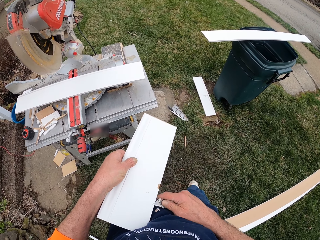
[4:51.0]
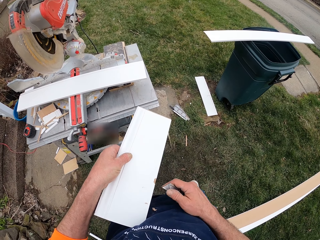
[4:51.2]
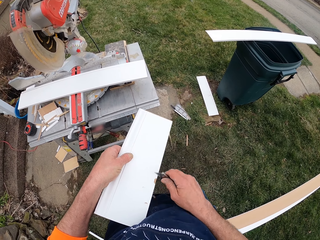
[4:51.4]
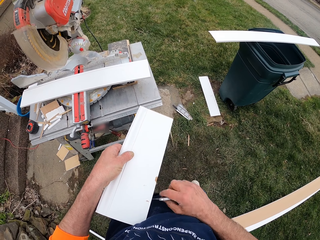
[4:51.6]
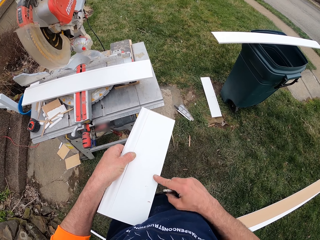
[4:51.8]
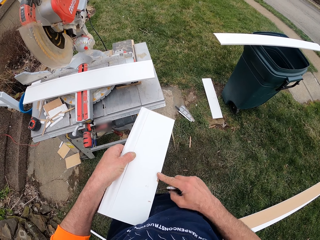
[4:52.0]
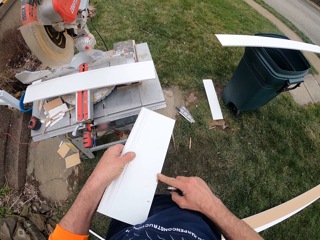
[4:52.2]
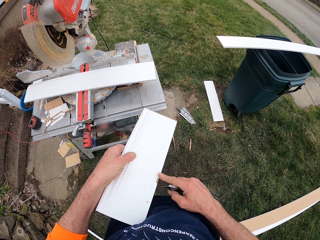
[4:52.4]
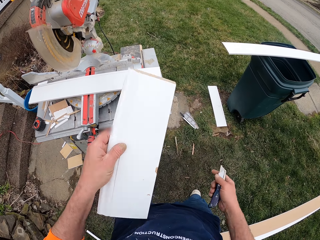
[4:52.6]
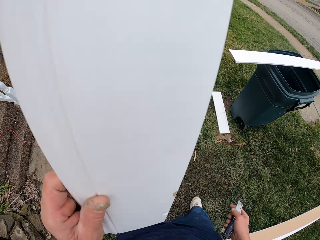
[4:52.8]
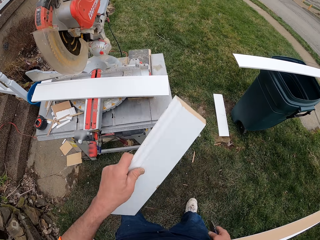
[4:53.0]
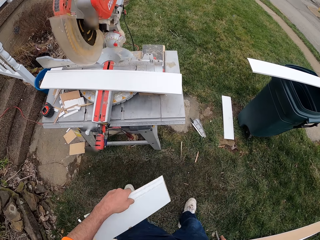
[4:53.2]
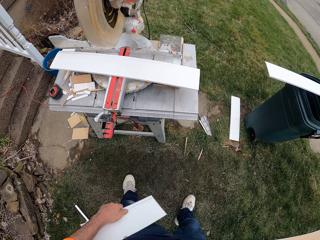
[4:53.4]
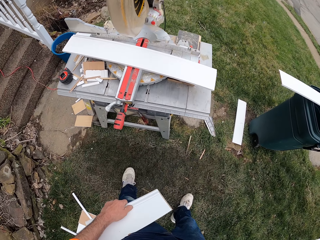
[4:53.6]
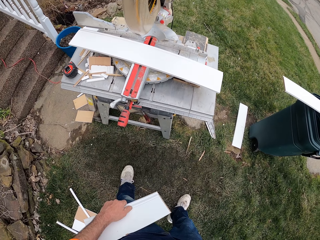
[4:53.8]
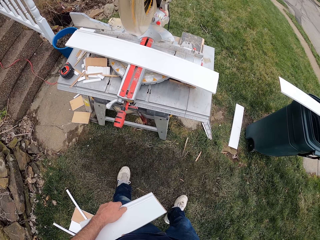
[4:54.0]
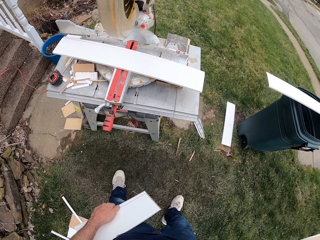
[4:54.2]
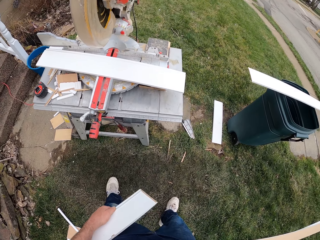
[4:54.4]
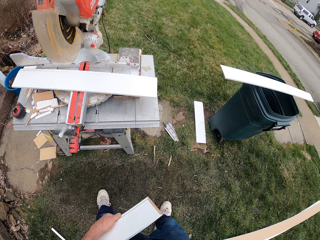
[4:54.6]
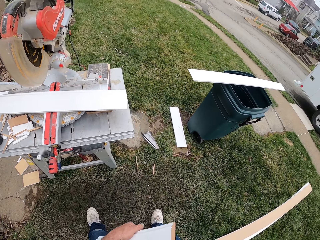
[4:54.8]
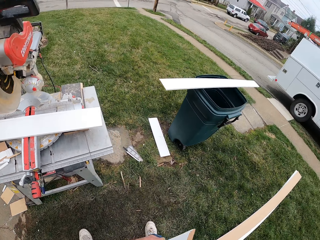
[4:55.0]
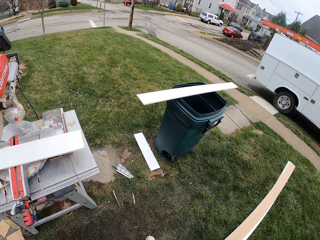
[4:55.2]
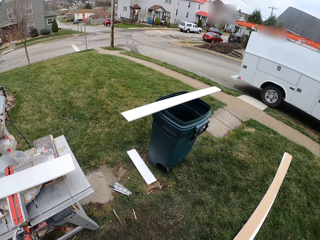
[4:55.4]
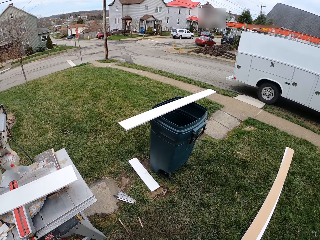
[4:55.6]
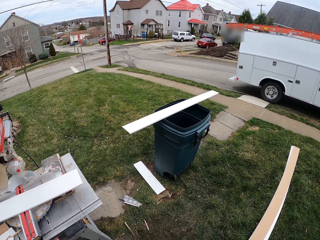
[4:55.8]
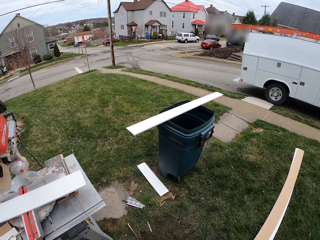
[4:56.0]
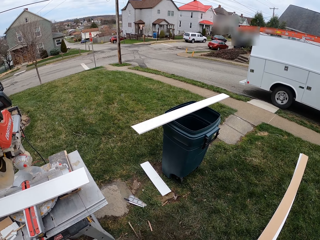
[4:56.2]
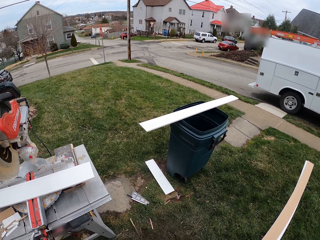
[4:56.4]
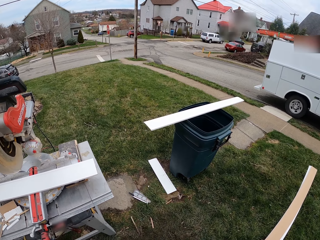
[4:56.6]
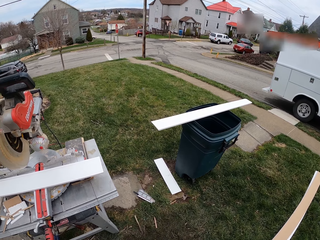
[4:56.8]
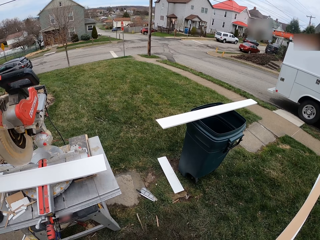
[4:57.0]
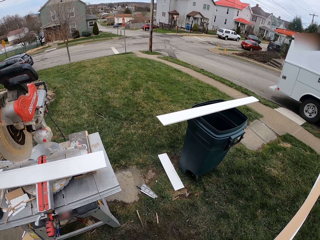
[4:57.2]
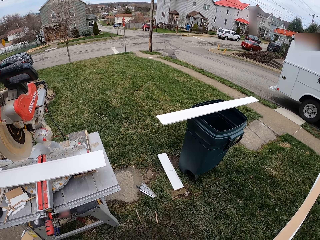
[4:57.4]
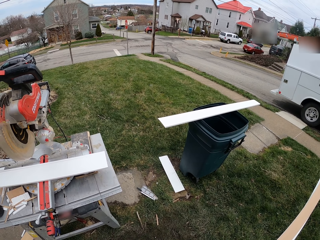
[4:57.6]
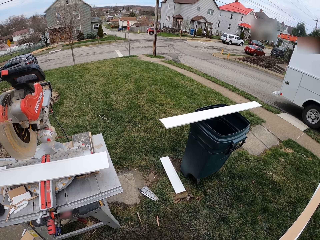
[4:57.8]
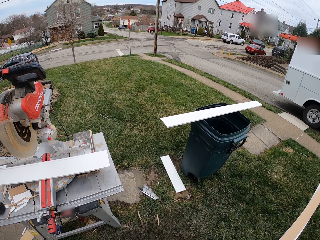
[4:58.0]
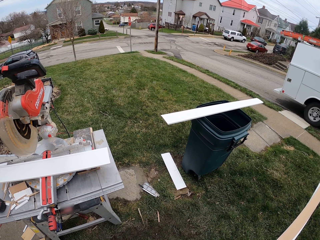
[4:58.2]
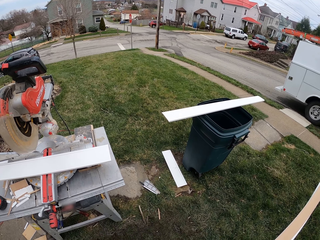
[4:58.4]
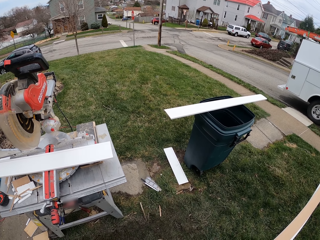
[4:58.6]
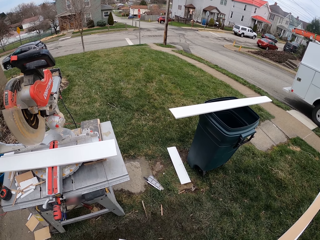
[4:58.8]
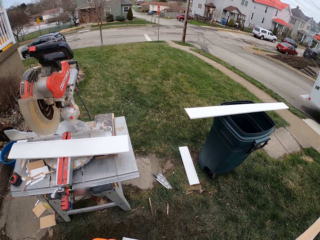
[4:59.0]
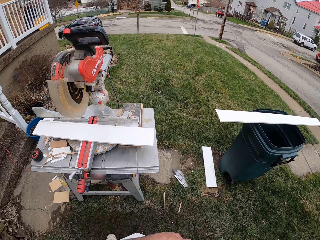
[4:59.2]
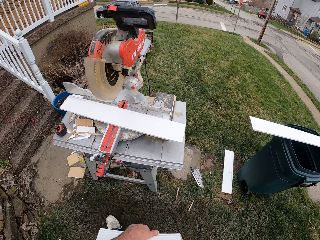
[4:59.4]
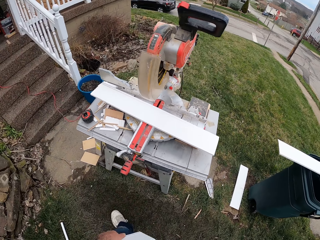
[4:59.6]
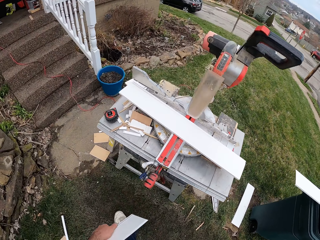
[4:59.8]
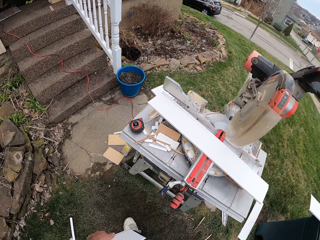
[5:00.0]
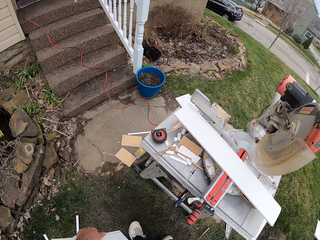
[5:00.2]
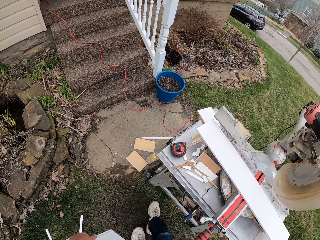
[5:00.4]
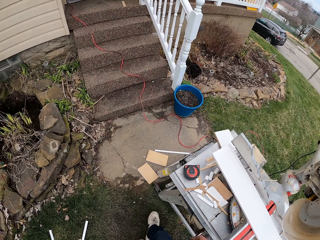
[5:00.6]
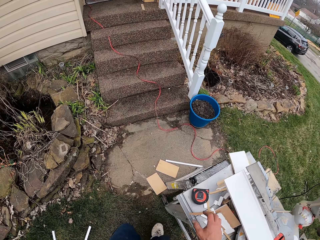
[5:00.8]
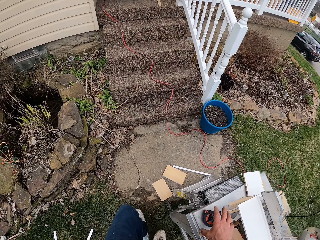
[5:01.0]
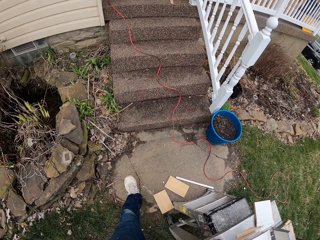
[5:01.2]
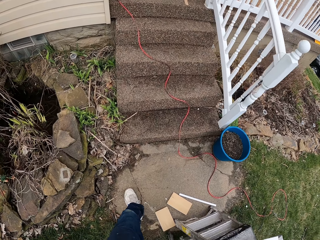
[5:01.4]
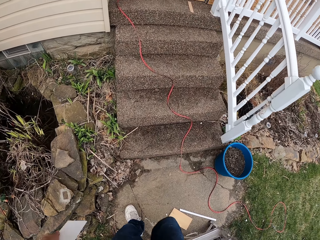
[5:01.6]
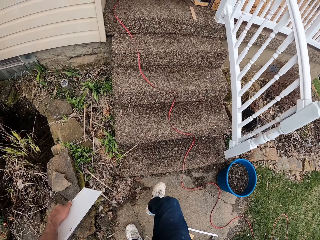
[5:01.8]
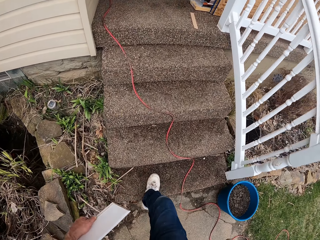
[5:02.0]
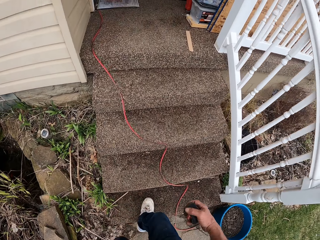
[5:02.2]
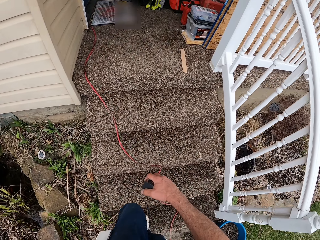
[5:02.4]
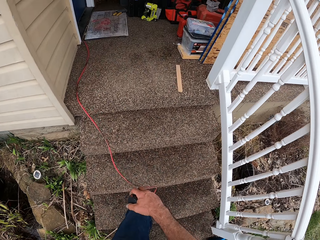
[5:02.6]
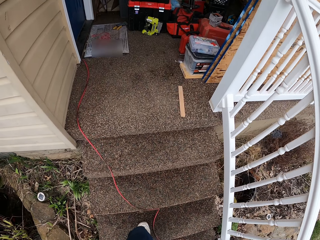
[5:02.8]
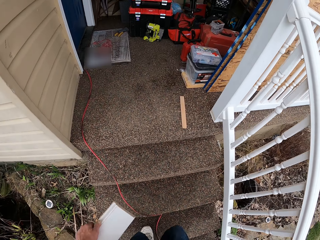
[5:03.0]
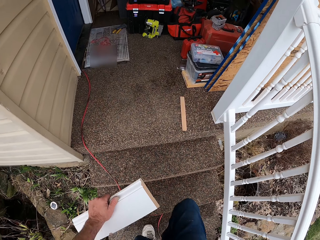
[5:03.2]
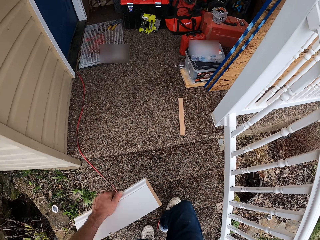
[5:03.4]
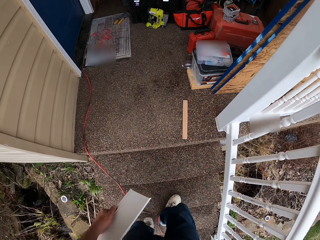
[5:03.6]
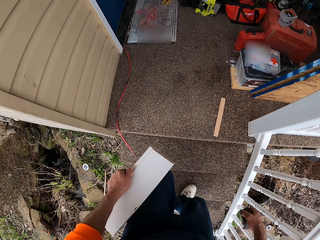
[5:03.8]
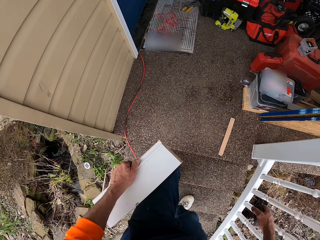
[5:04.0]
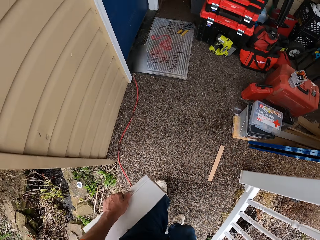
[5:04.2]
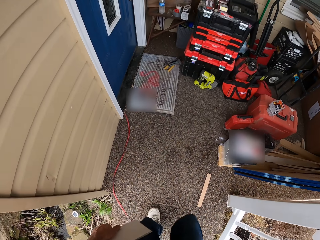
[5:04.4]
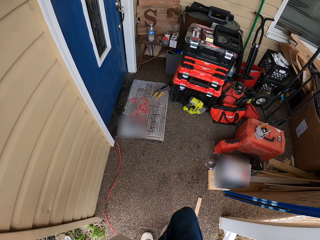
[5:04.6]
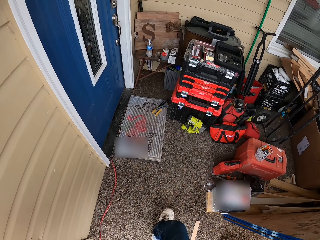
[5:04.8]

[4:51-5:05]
The camera wearer uses his finger to brush the small plywood sheet. He uses the plywood sheet to touch his face. He looks around. He walks to a house door. He picks up his measuring tape with his right hand.

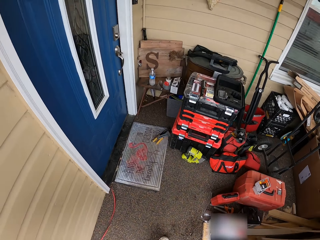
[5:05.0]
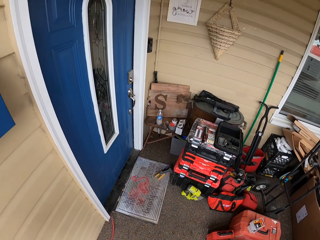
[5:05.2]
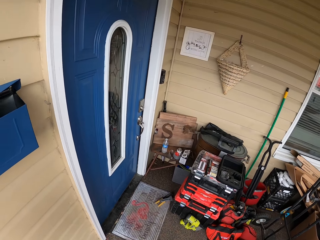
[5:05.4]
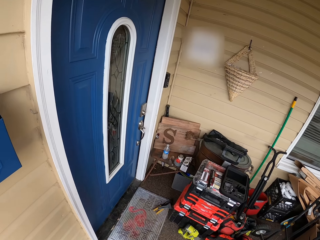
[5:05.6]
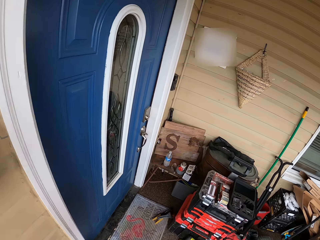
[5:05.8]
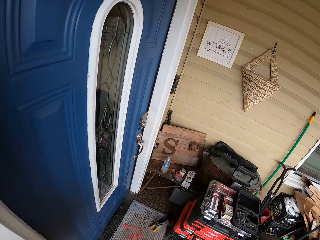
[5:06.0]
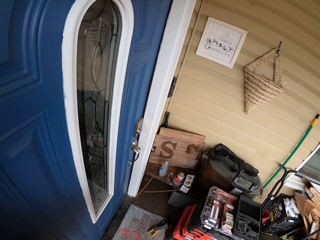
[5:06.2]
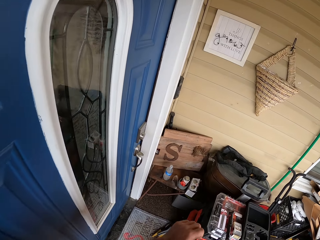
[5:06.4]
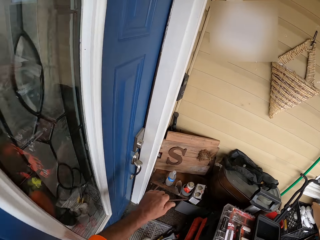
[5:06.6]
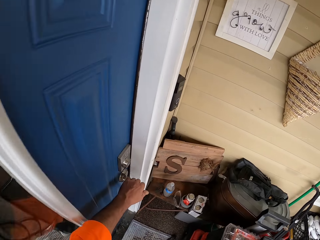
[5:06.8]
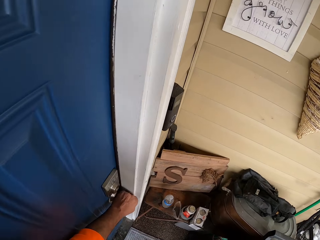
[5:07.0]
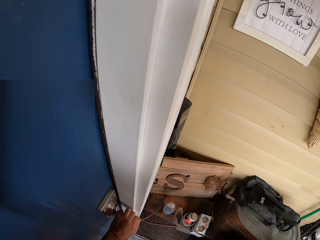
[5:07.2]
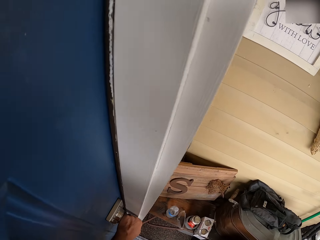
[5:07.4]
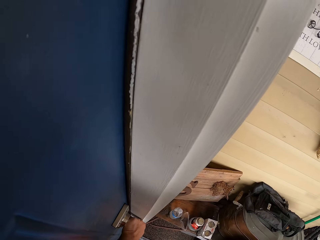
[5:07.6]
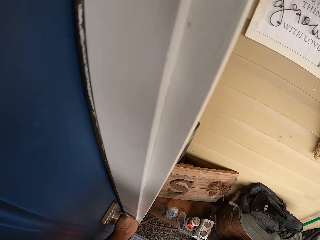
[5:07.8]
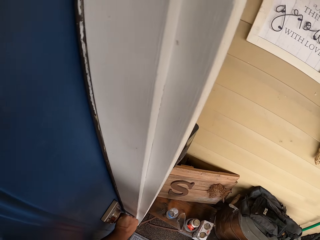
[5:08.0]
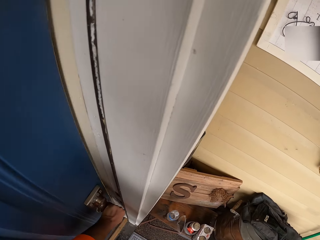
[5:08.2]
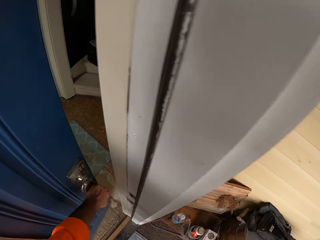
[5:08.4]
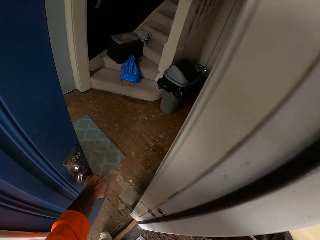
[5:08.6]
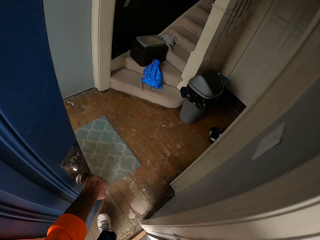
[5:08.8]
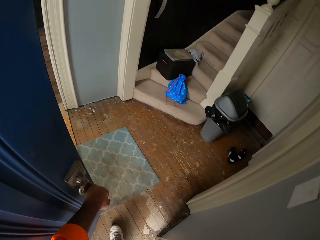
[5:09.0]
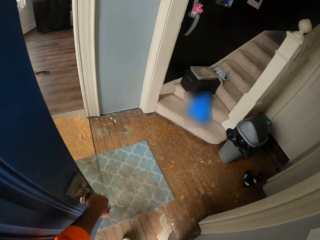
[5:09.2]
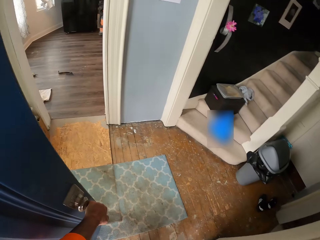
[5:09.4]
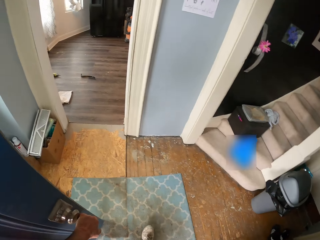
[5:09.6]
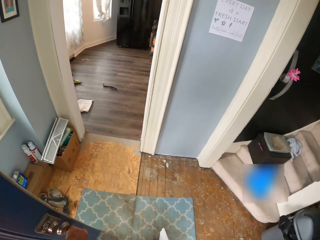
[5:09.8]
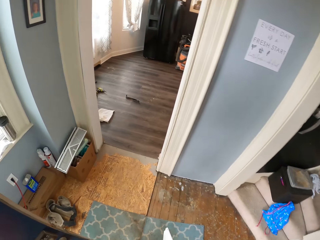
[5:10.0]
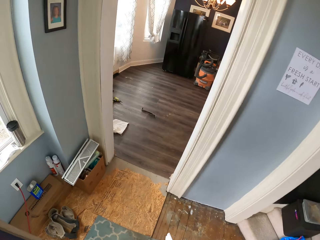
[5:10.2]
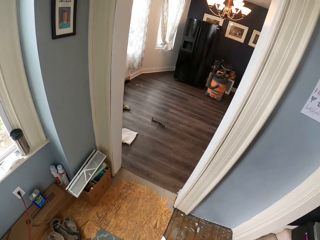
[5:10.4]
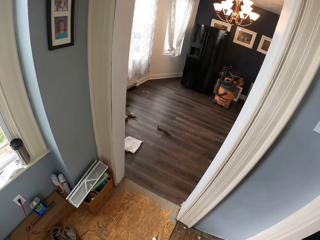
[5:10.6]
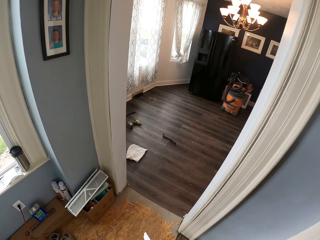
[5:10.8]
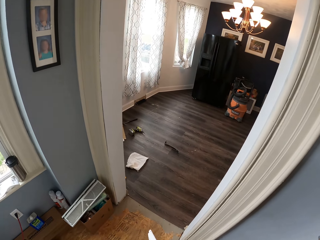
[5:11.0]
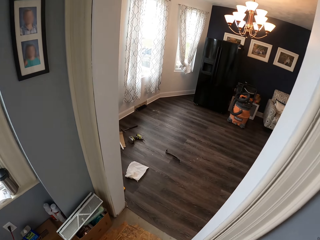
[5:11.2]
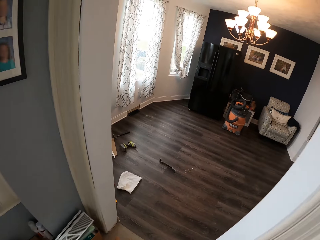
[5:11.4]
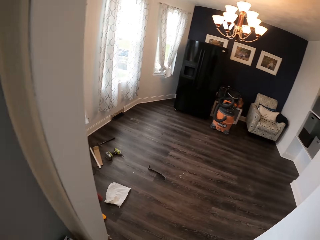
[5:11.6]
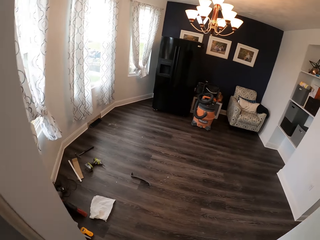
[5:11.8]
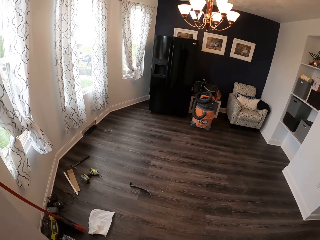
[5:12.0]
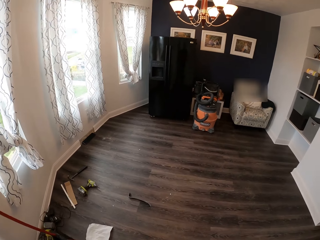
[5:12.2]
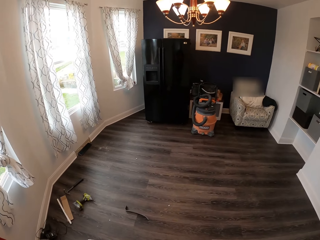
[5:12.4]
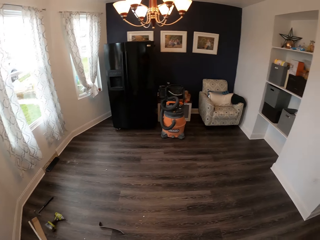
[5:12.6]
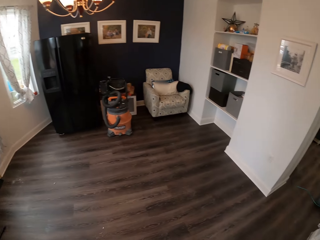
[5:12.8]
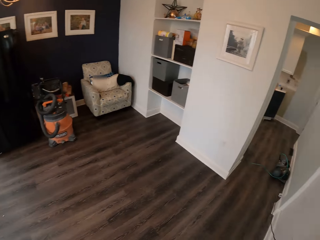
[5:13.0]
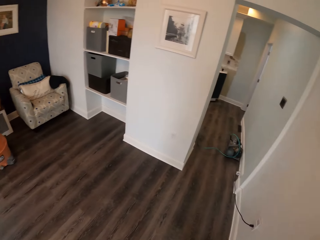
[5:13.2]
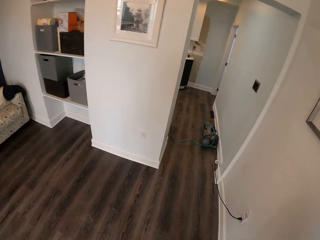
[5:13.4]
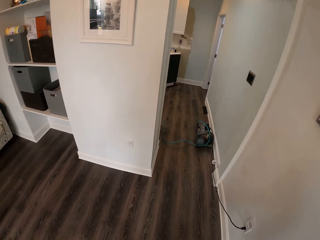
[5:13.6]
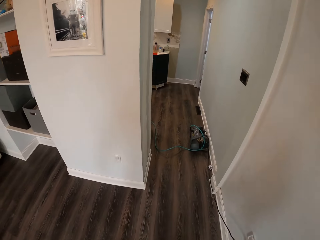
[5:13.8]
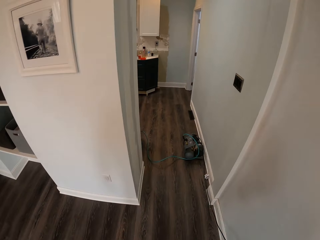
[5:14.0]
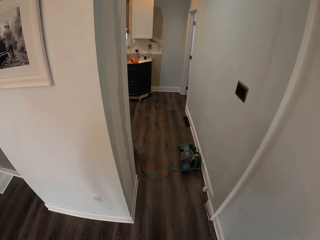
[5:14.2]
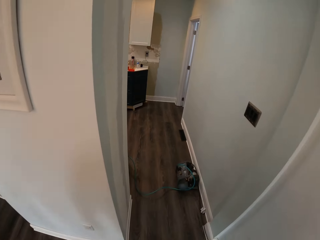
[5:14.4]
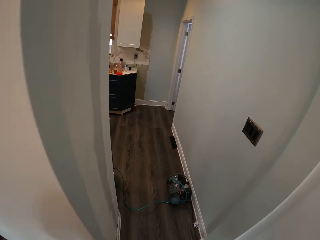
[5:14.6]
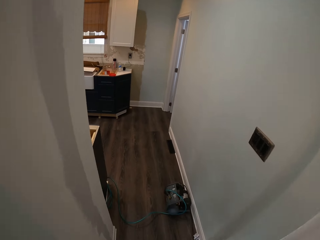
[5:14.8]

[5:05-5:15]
The camera wearer opens the house door. They walk in the house to the kitchen.
